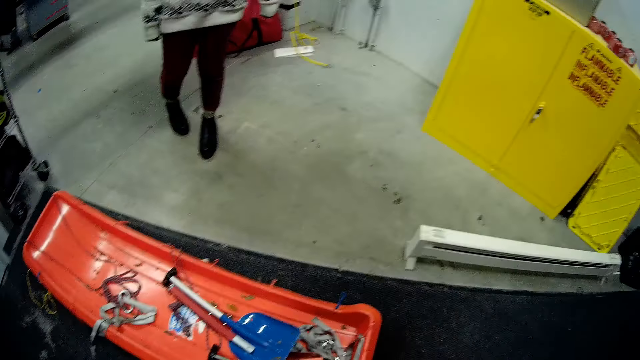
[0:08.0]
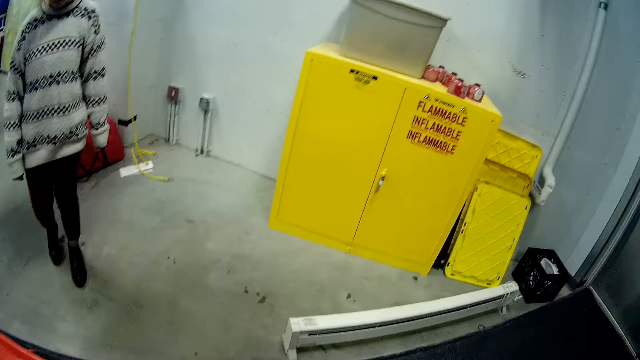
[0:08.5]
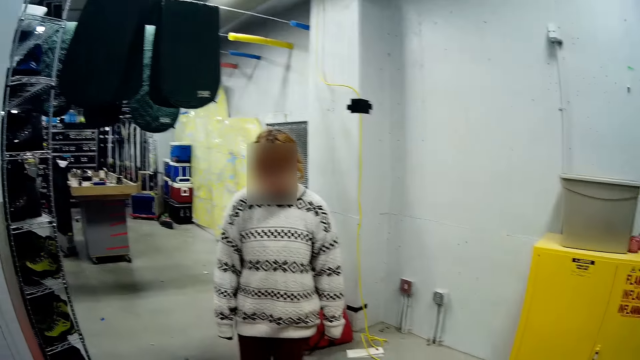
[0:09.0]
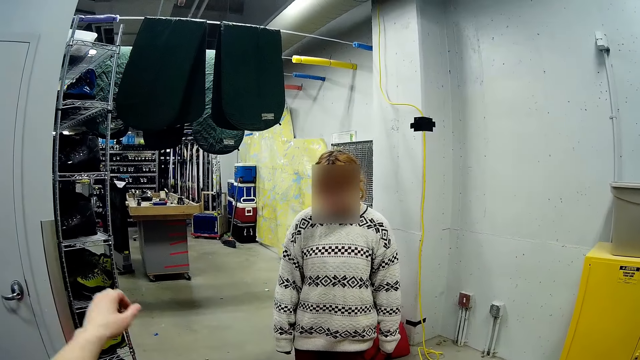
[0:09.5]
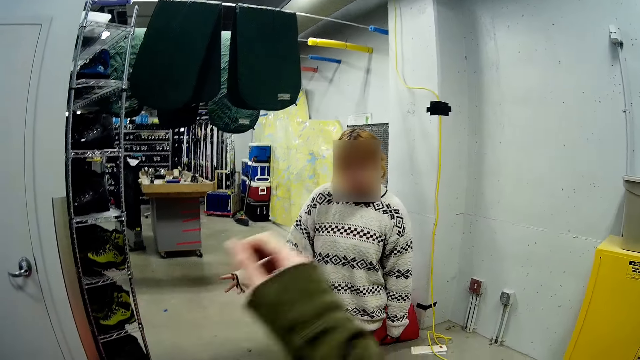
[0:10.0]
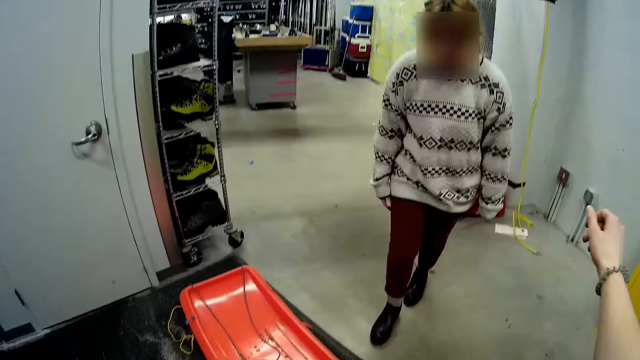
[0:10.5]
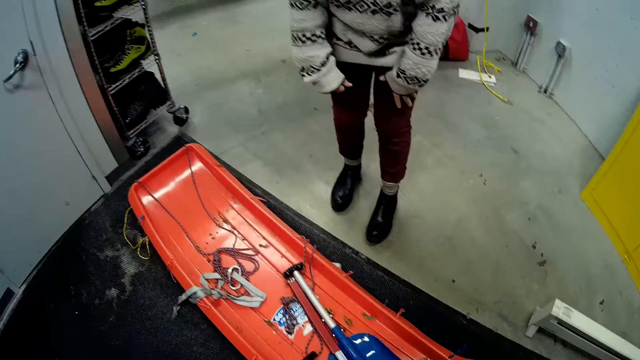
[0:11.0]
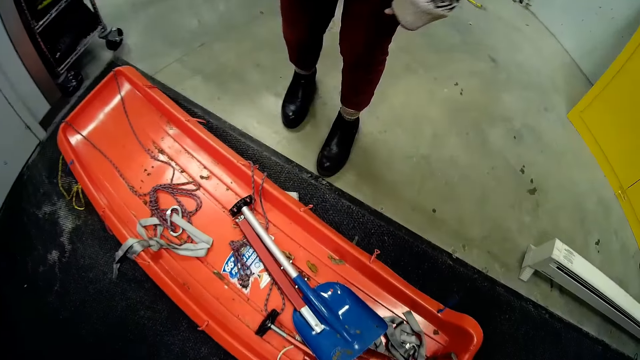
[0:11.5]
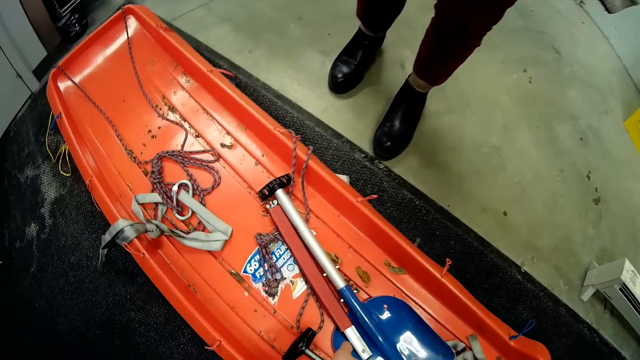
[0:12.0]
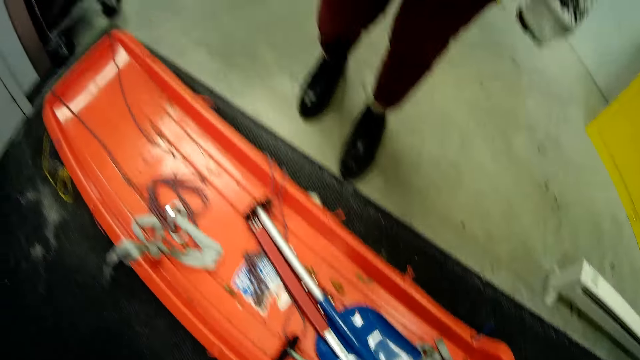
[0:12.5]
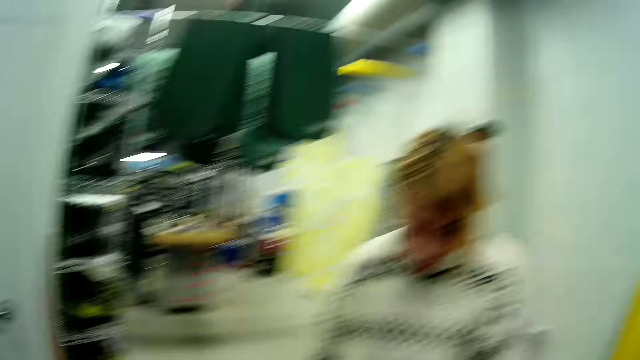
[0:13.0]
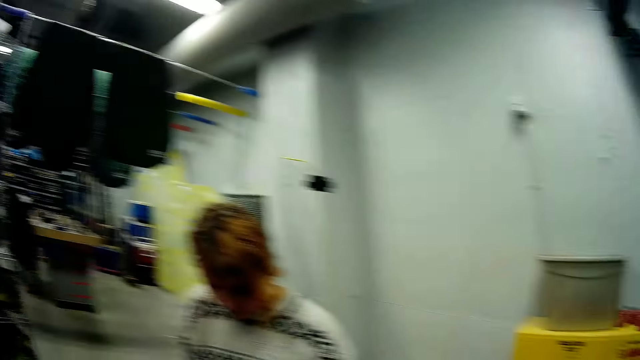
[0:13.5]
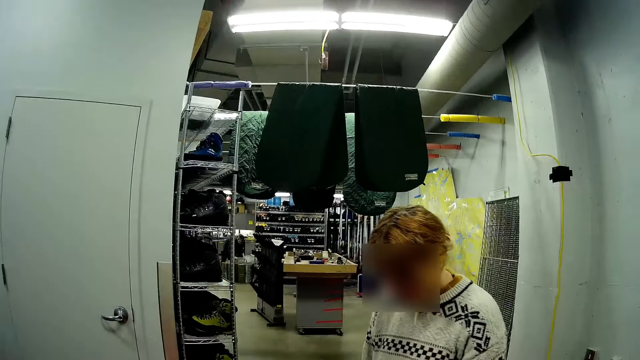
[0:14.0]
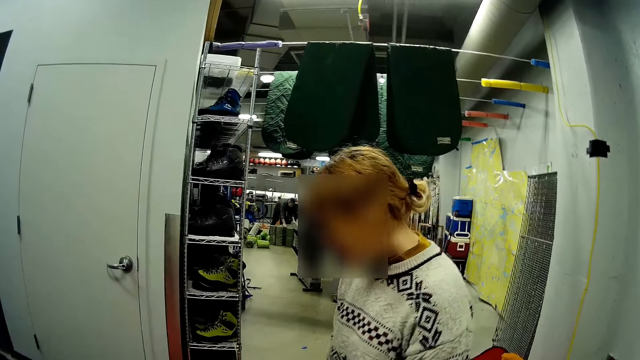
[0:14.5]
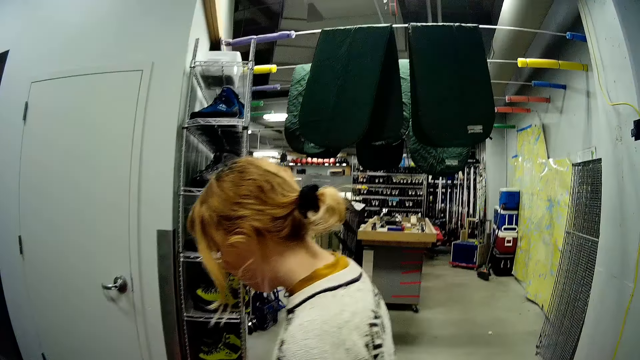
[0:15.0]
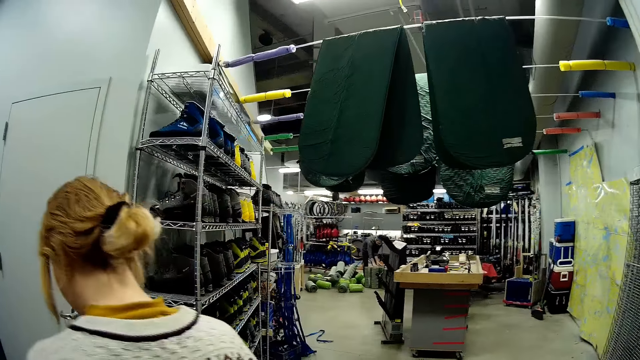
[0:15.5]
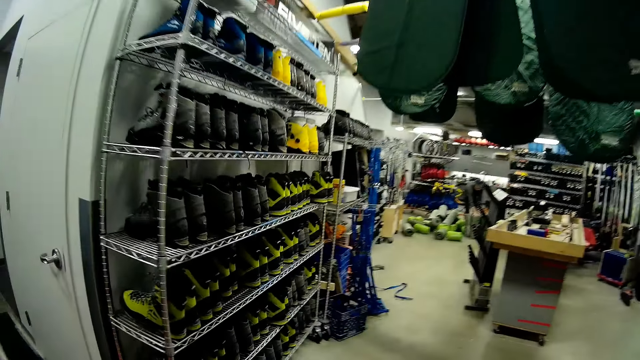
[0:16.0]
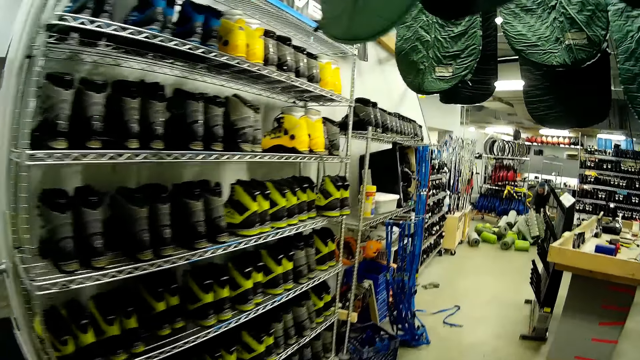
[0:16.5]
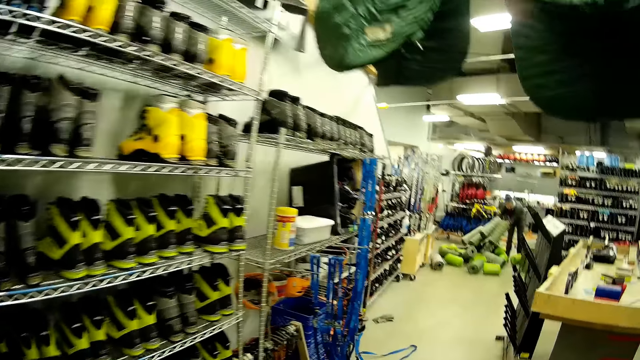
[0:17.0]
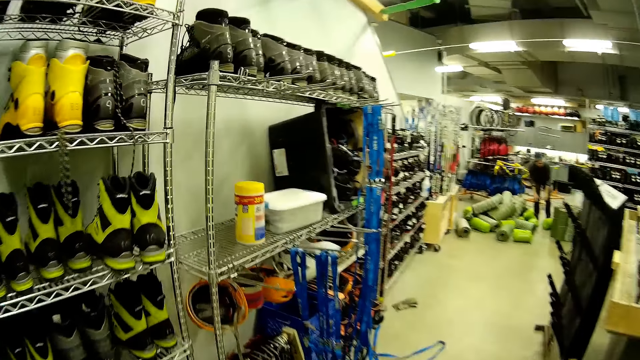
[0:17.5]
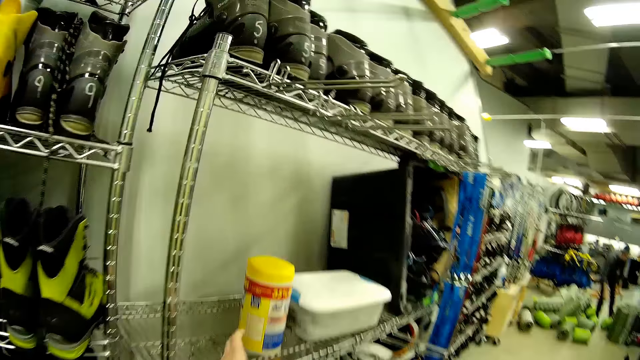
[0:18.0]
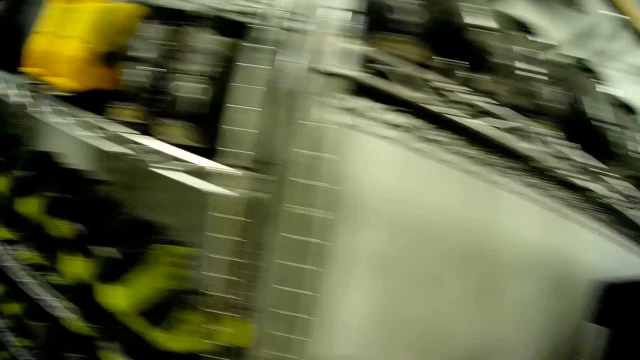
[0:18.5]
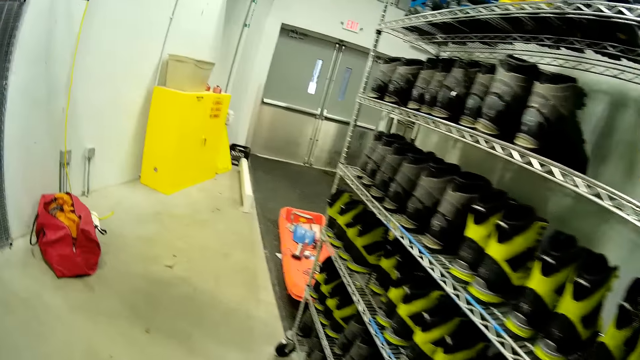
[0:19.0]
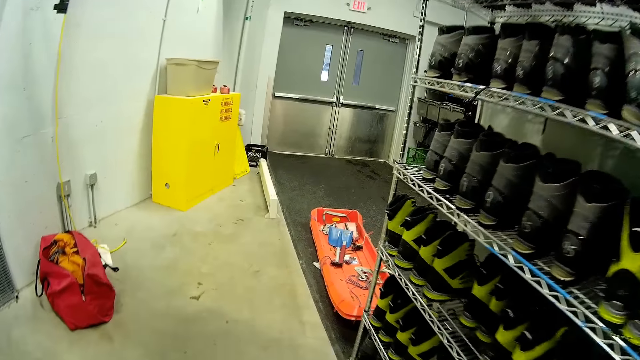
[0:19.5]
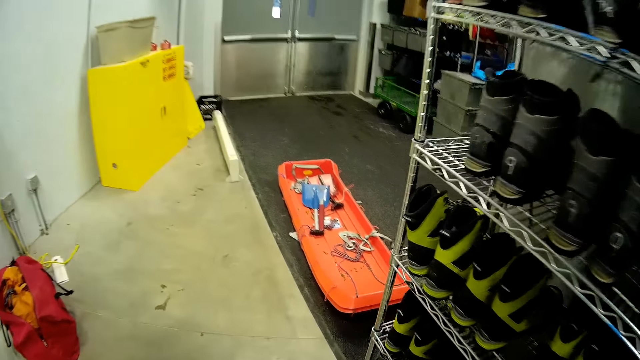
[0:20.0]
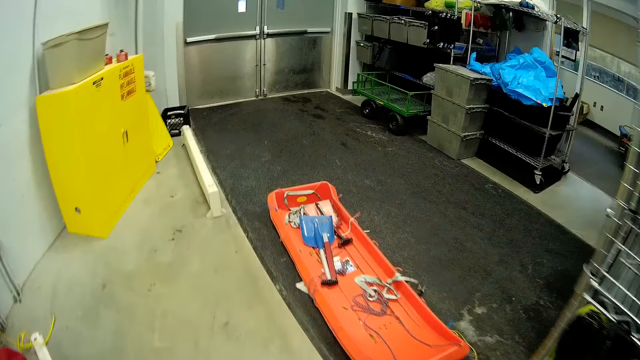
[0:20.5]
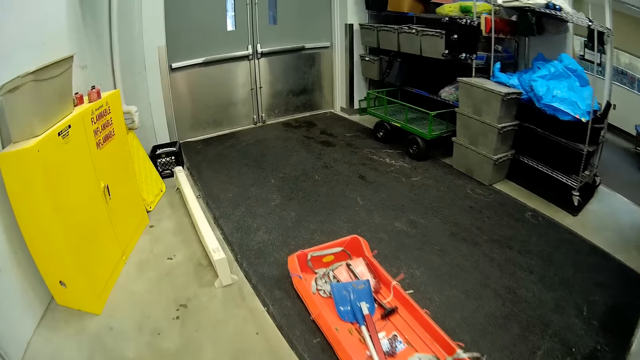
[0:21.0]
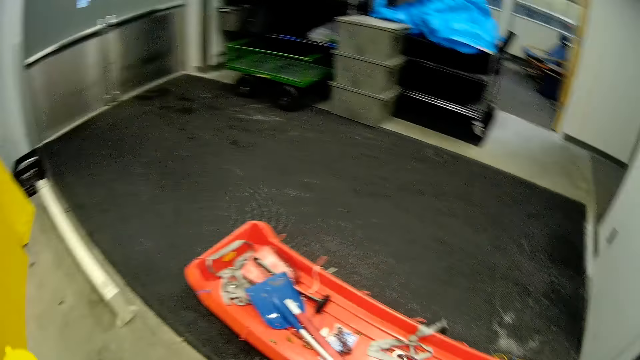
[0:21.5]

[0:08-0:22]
The camera wearer speaks to a woman. They look around. They raise the hand. They look around. They have picked a shovel. They walk in the show room. They are picking a can.

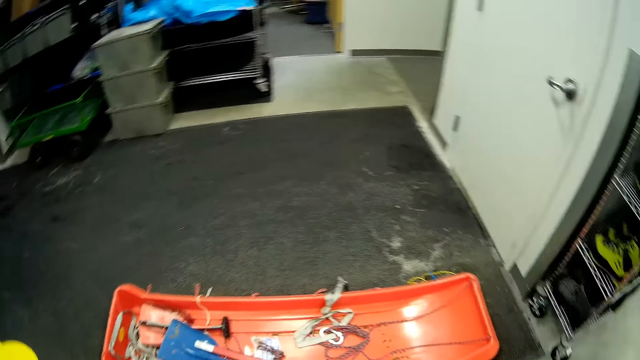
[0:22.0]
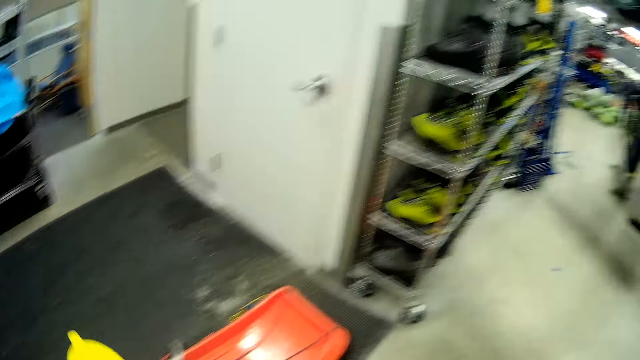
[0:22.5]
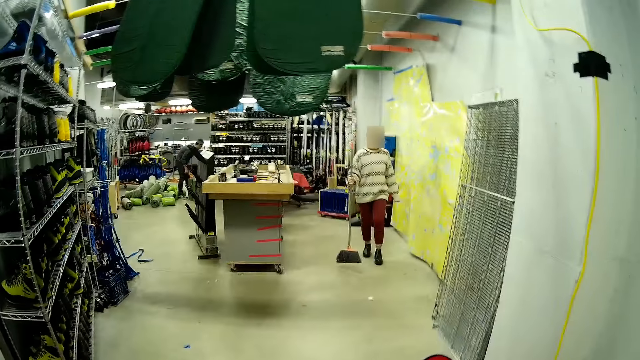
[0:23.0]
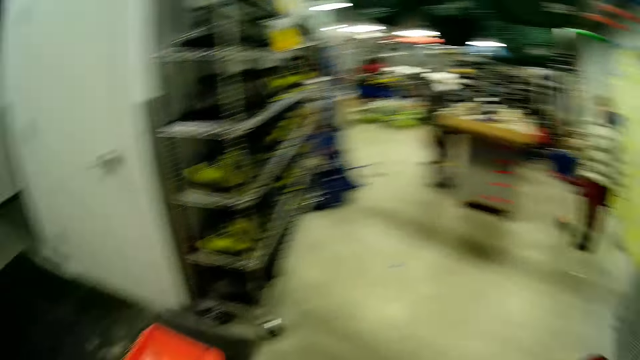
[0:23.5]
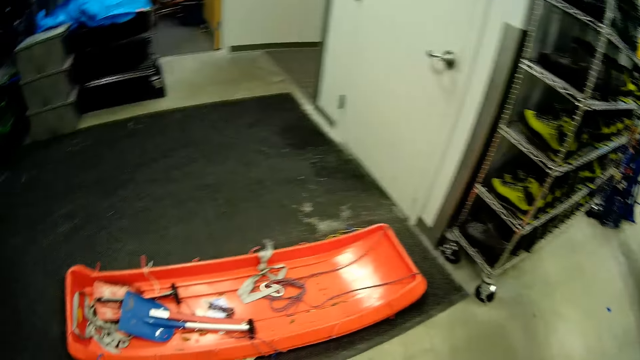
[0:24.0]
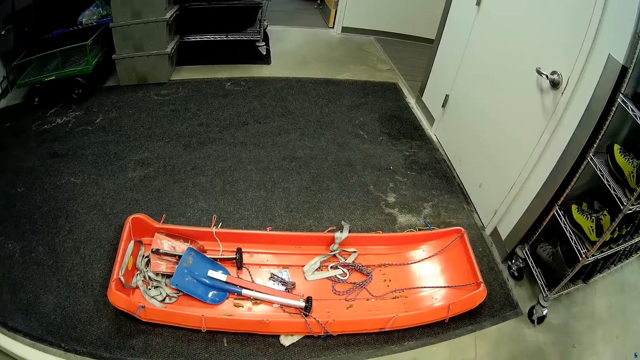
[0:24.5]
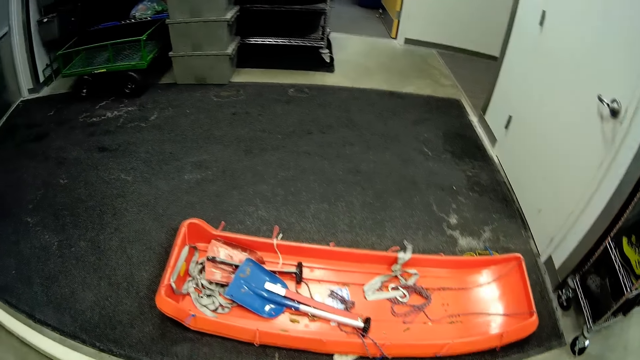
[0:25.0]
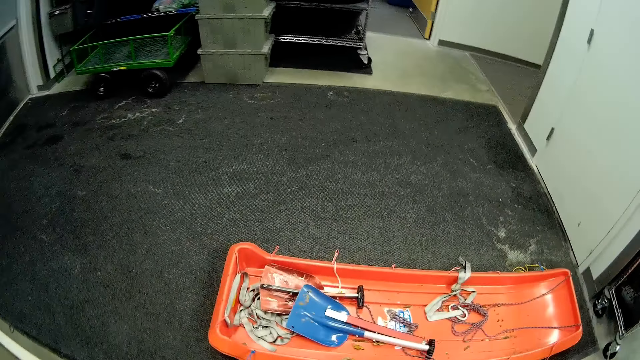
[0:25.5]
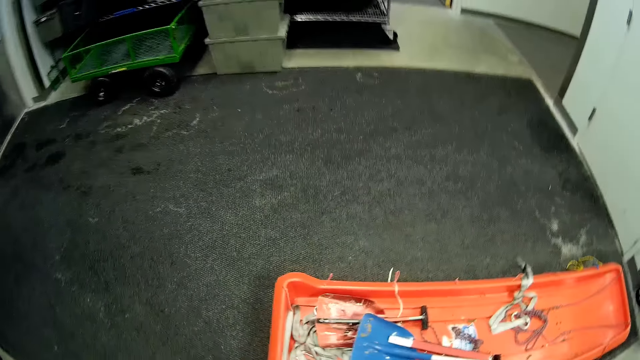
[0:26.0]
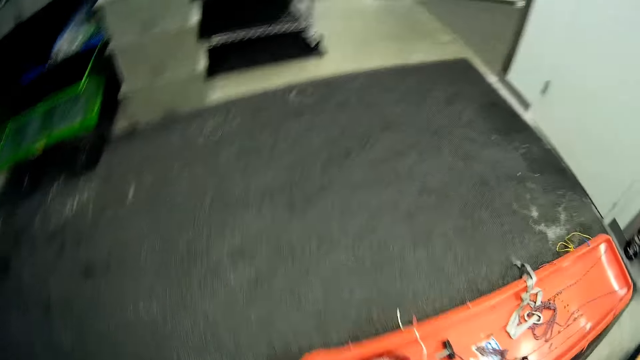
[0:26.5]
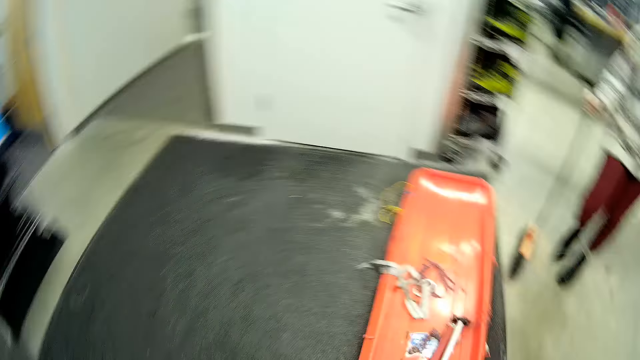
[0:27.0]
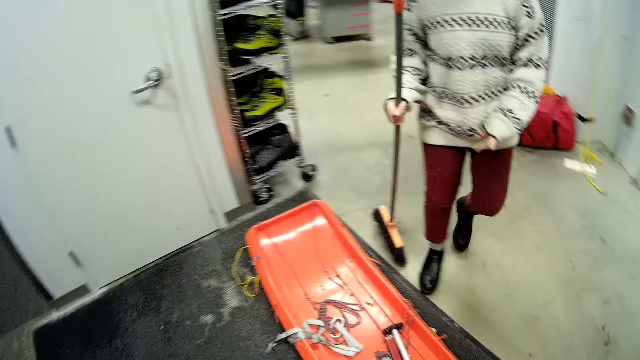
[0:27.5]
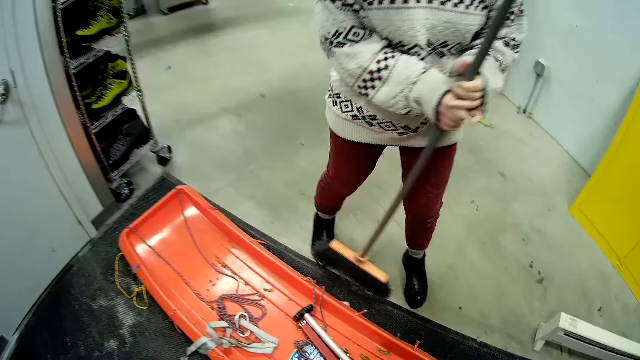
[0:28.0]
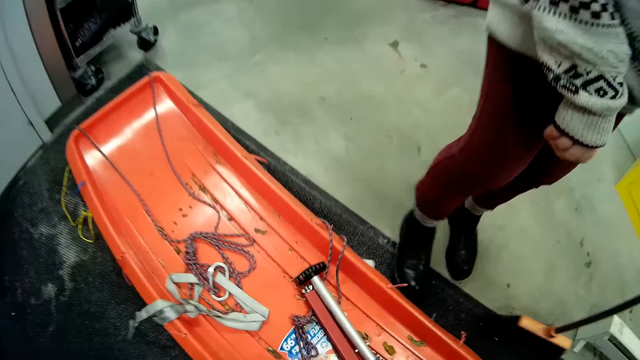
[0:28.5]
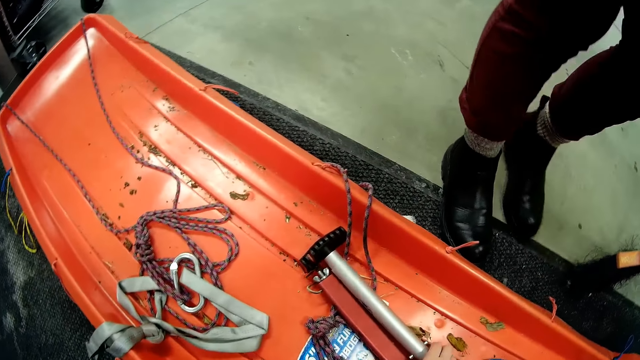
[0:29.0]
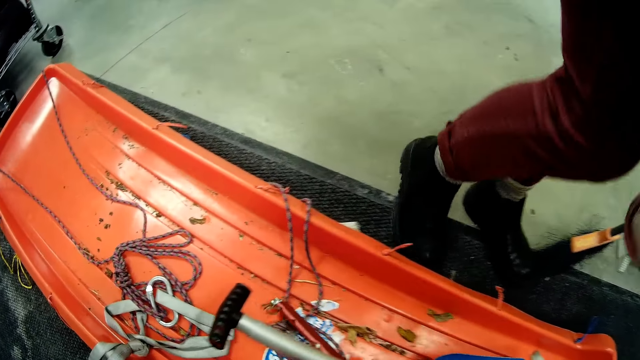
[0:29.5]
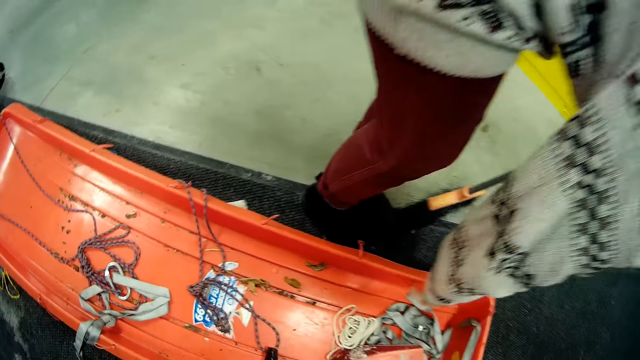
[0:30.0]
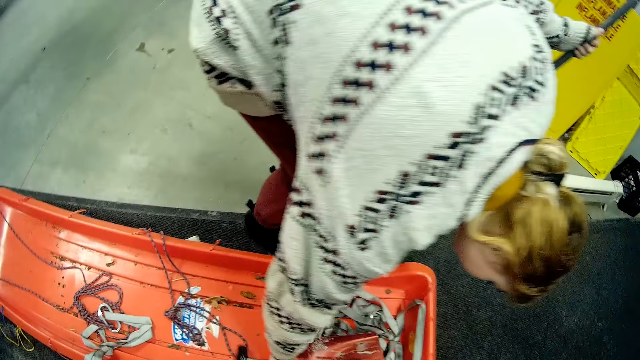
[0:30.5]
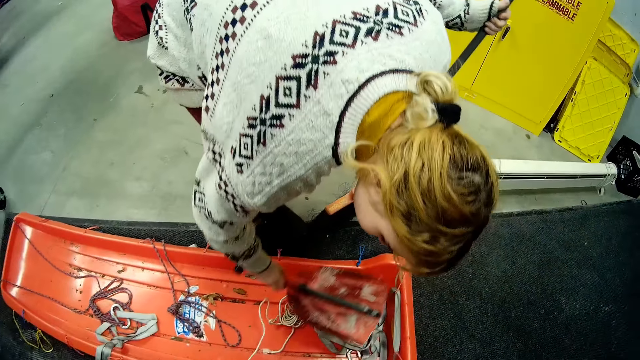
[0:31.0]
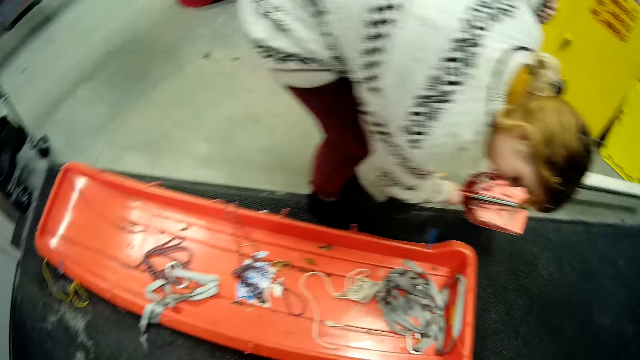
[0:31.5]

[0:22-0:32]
A woman brings a broom. The woman is holding a brush. The camera wearer picks up a spade from the snow rider.
